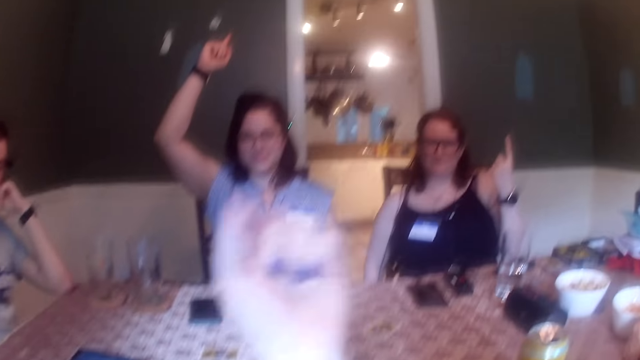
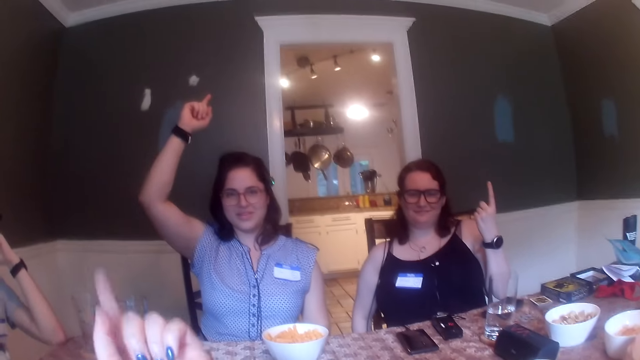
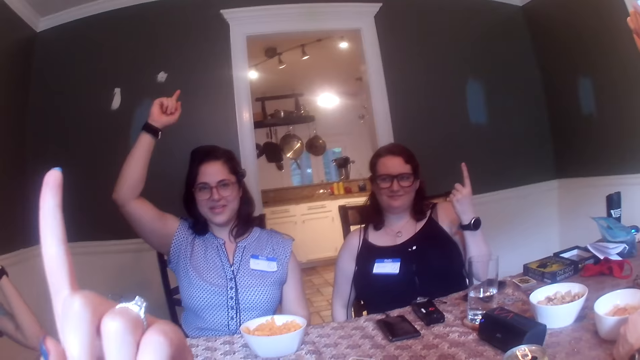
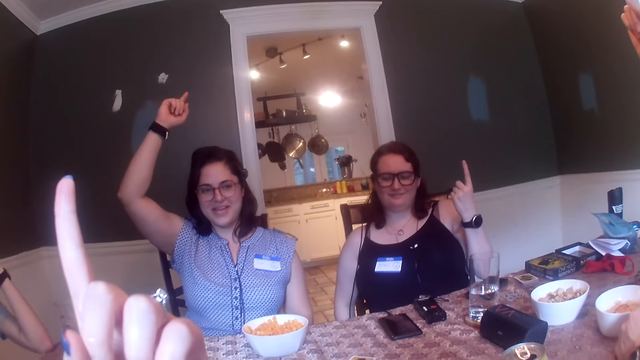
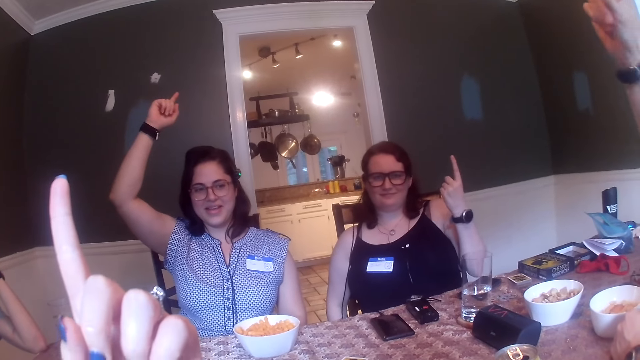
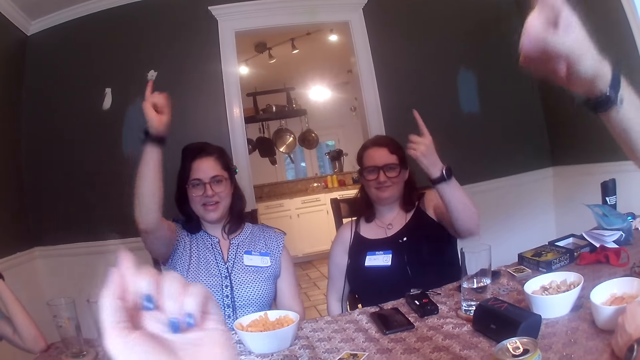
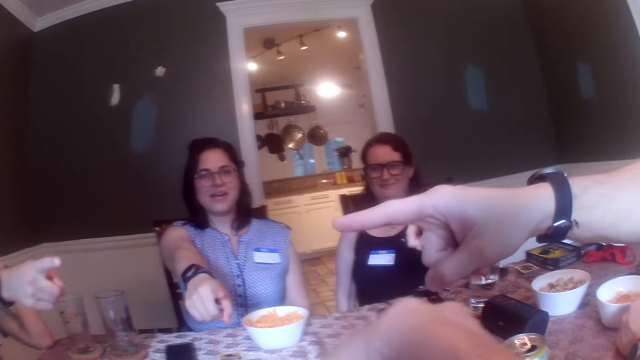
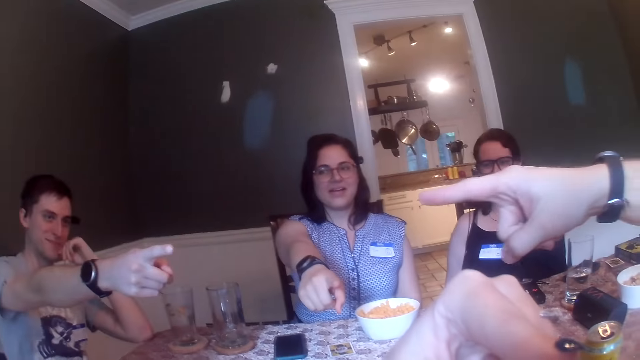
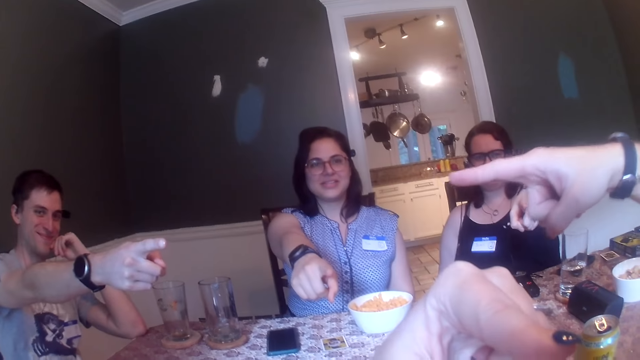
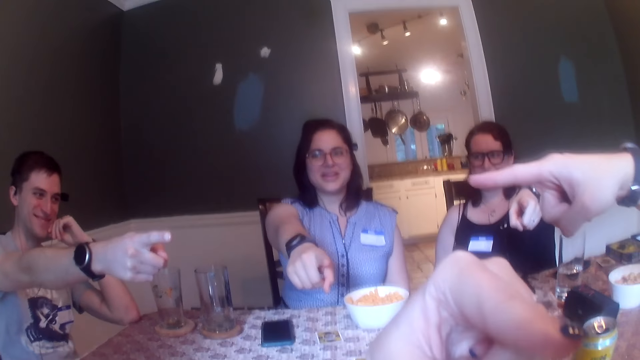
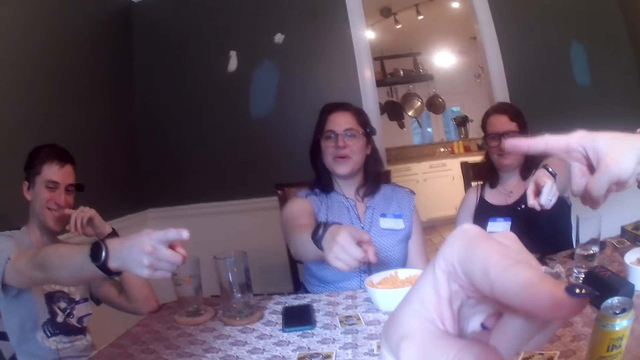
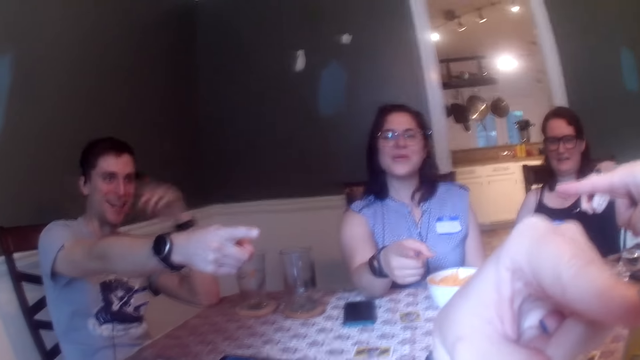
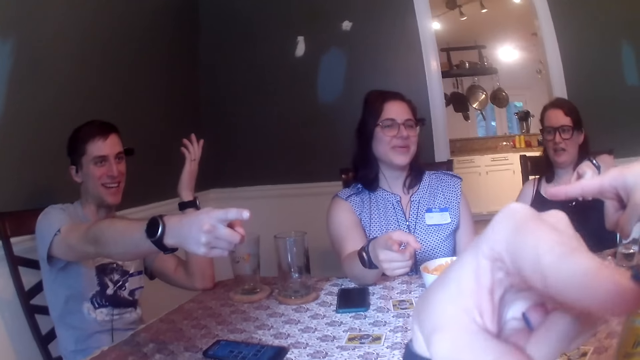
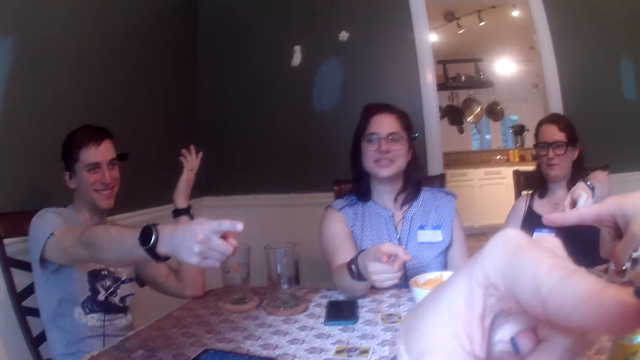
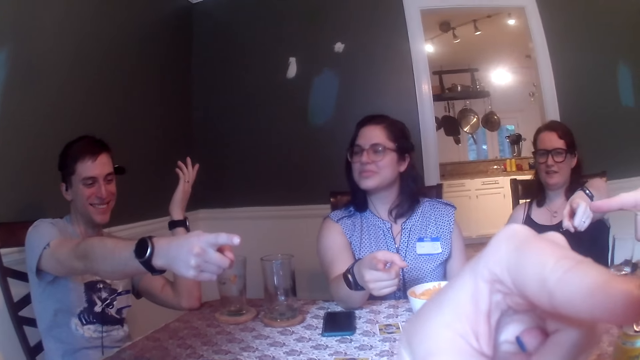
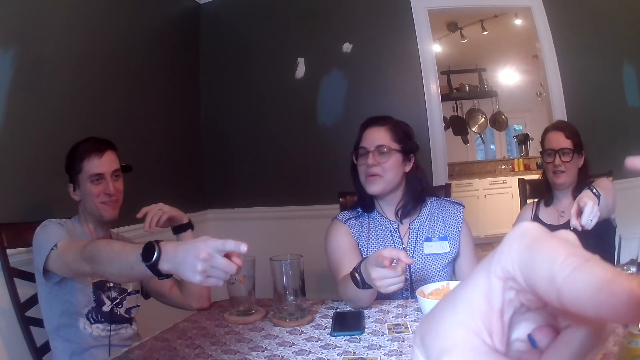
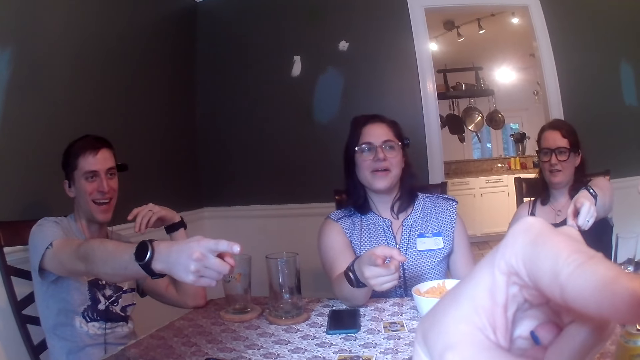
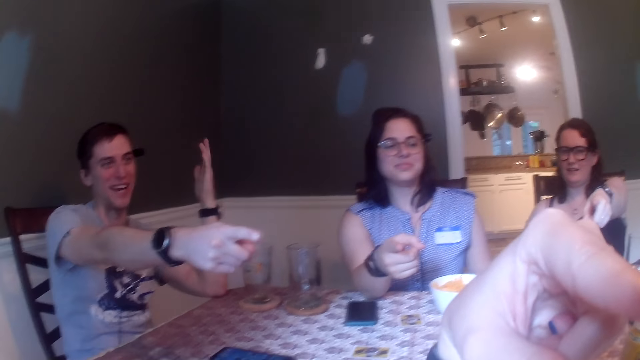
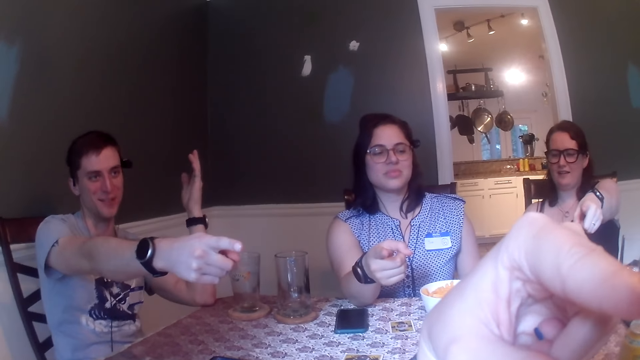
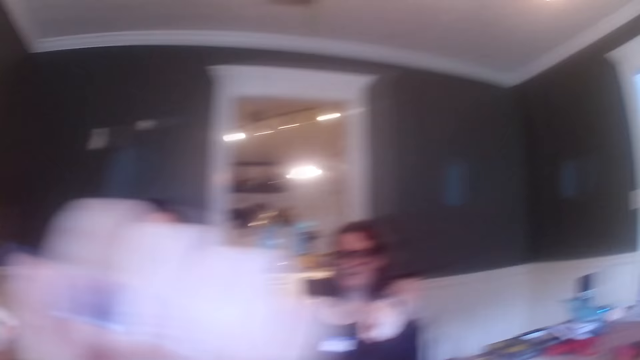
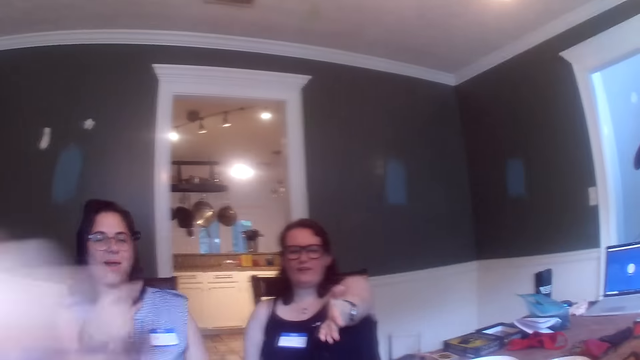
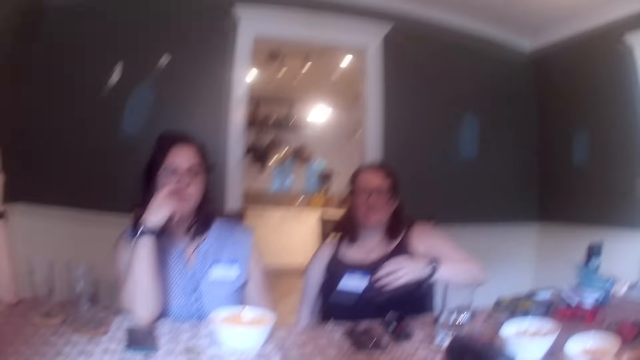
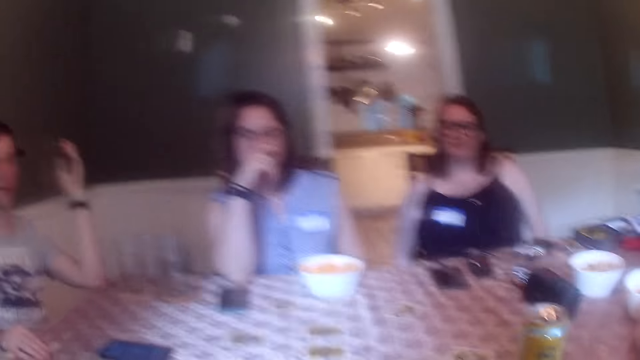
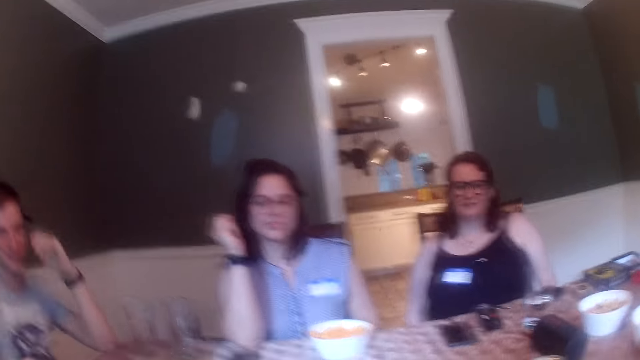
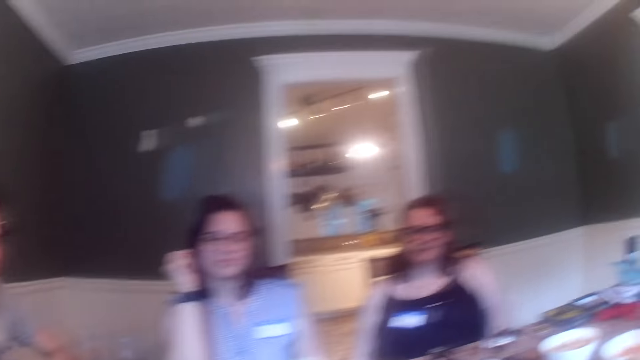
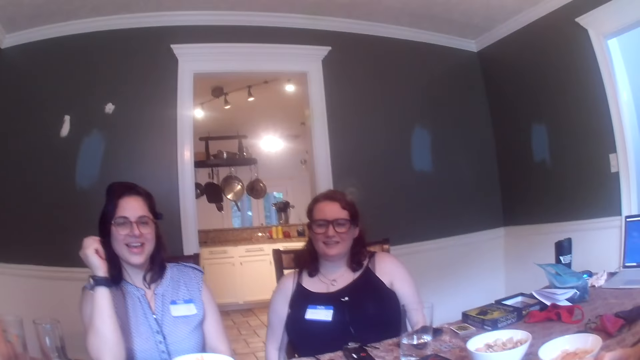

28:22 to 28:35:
The camera wearer raises her right hand. A man lifts the hand. The other people move the hands. The camera wearer moves the hand. A woman points at the camera wearer with her left hand. Another woman points at the camera wearer with her right hand. Another man points at the camera wearer with his right hand. A third man points at a man with his right hand. The second woman interacts with the camera wearer and the others. The second man converses with the camera wearer. The first woman converses with the camera wearer.

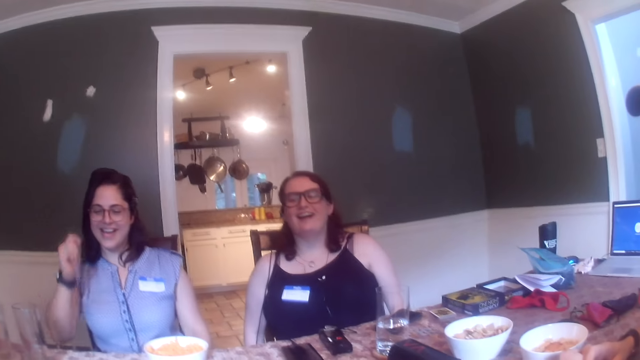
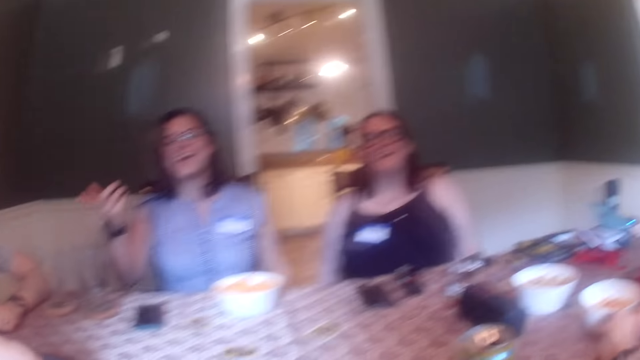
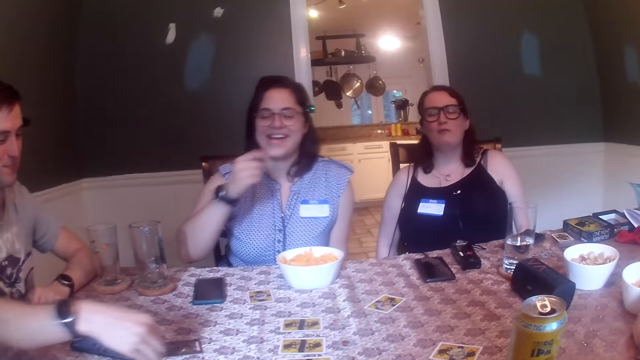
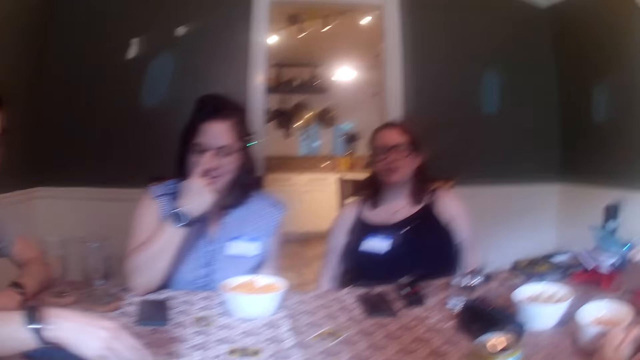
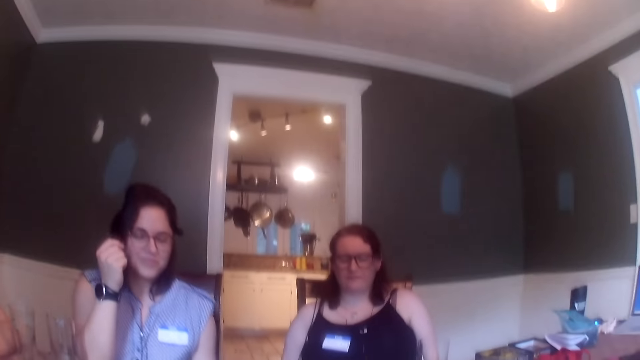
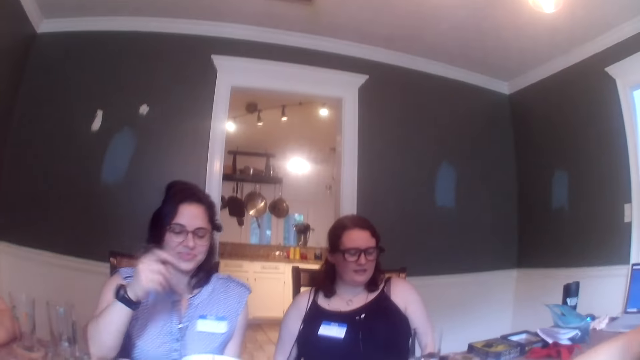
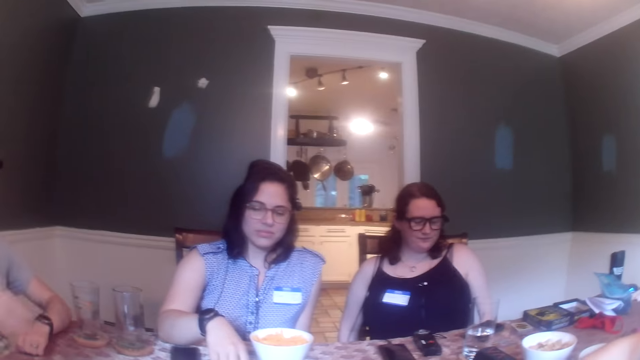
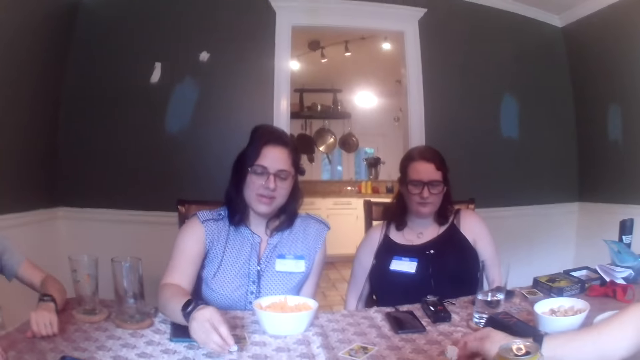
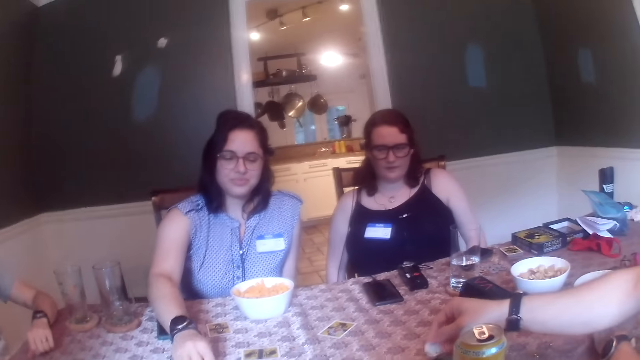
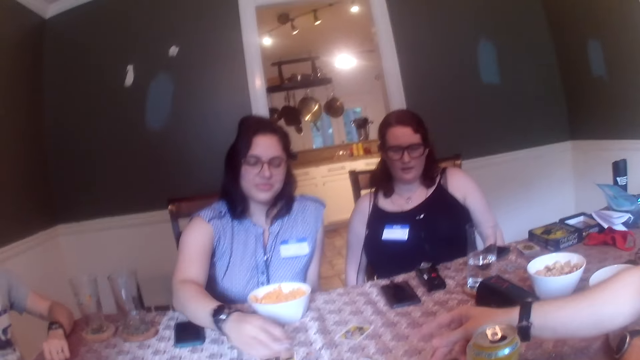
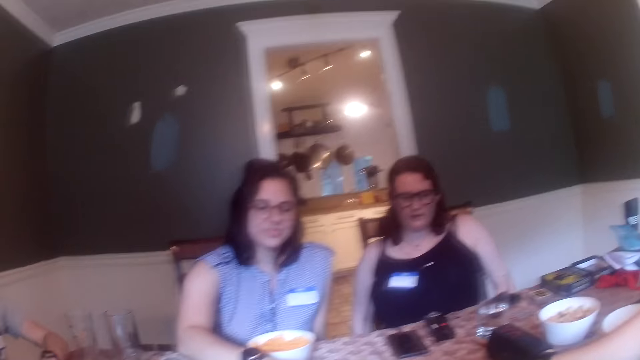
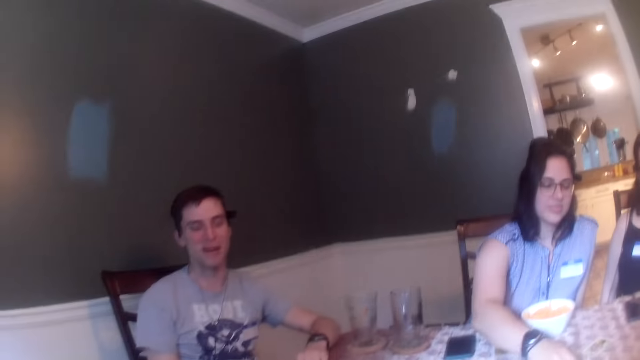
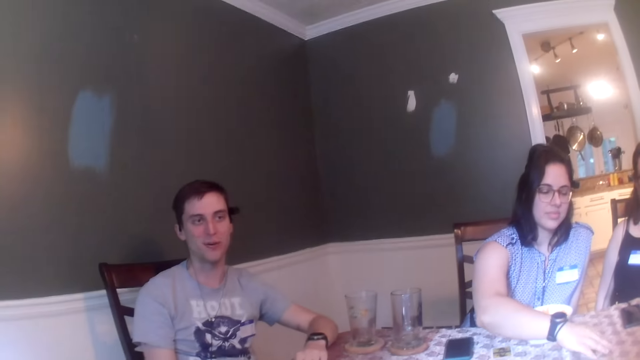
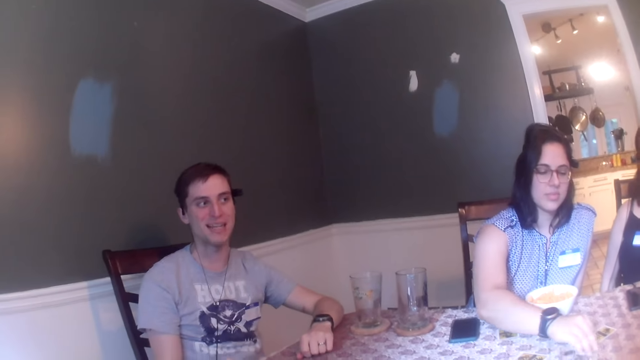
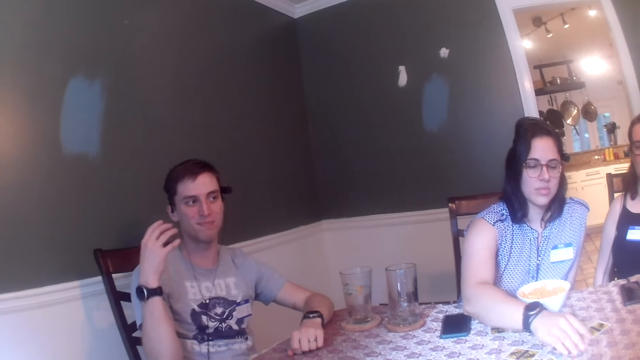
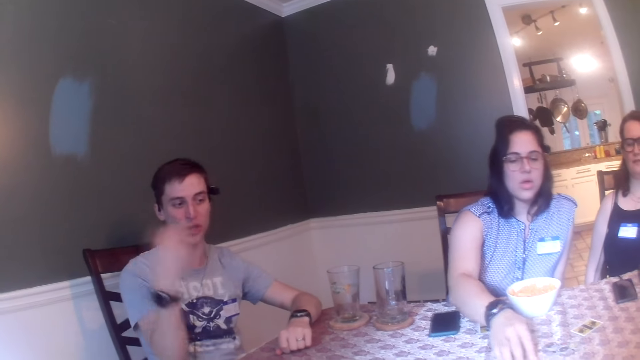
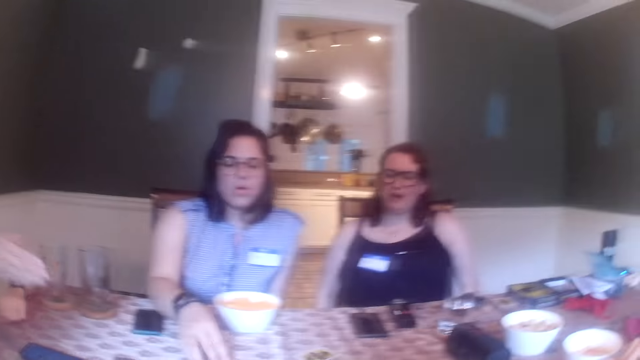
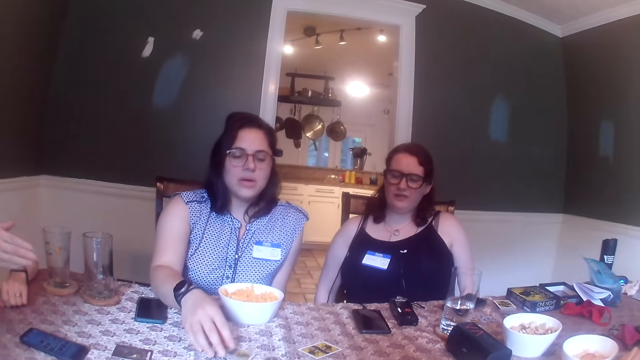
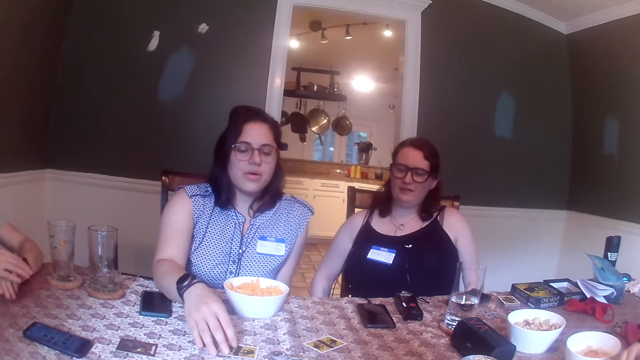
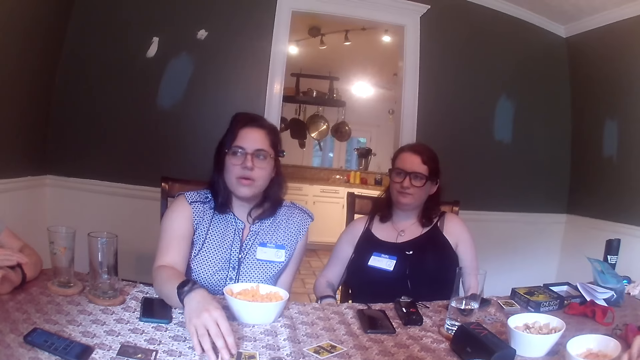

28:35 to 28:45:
A man throws a token on the table. A woman touches the face. The woman moves a chip at the table with her right hand. The man converses with the people at the table. The woman touches cards on the table.
